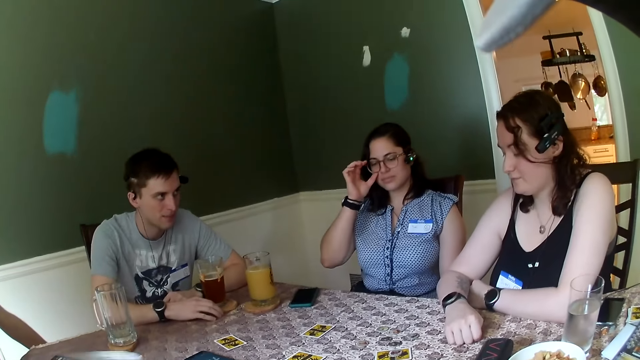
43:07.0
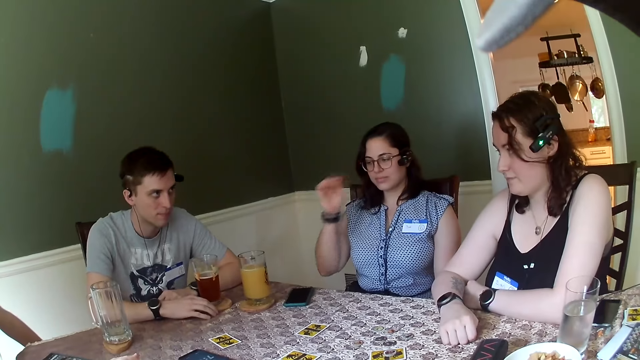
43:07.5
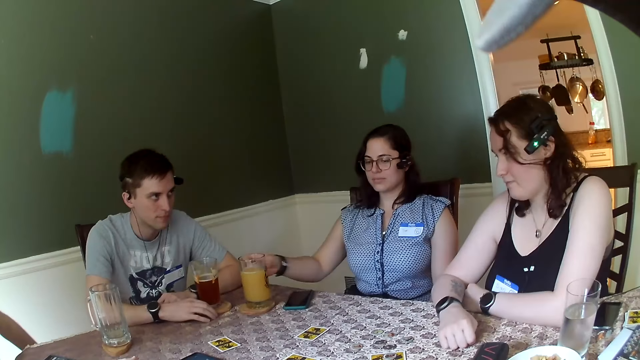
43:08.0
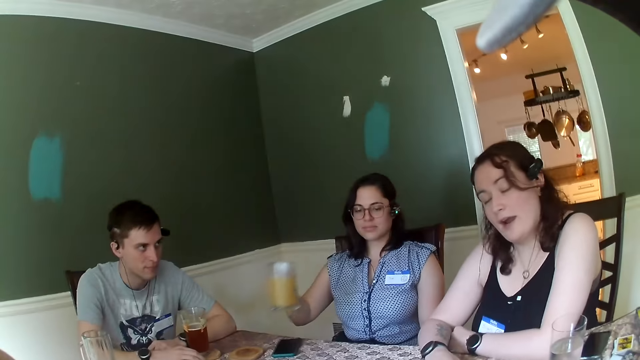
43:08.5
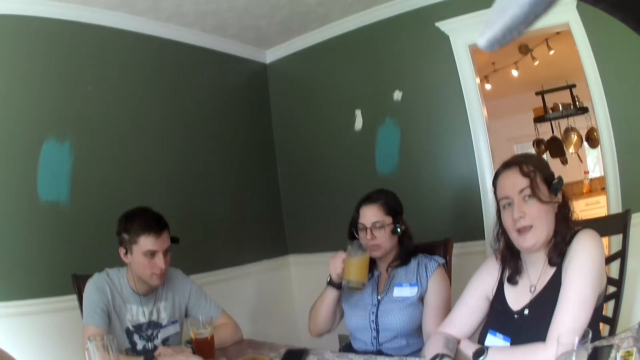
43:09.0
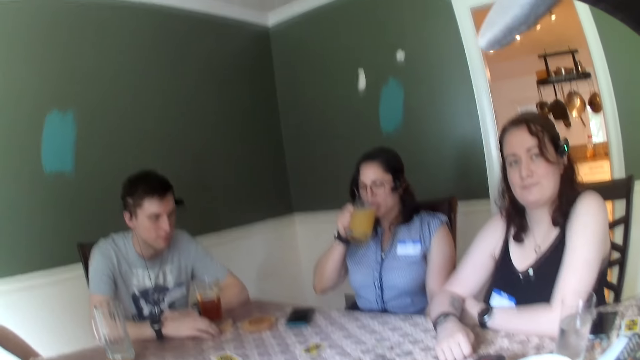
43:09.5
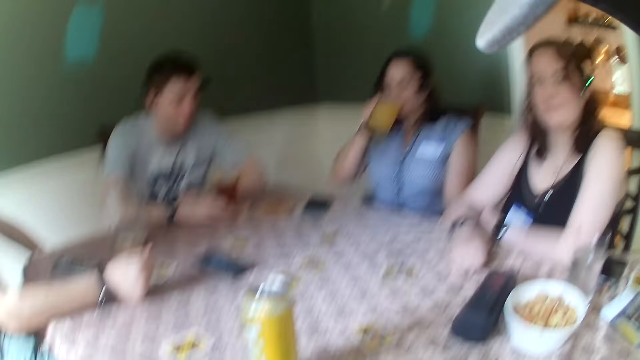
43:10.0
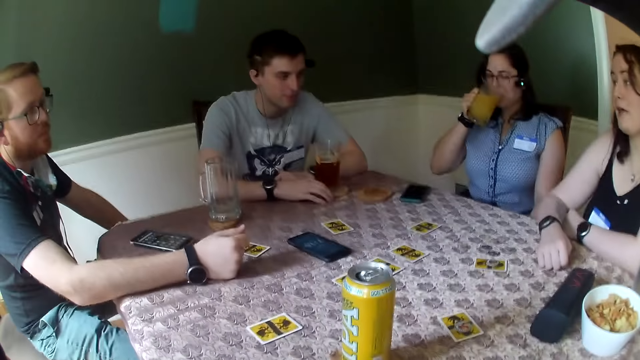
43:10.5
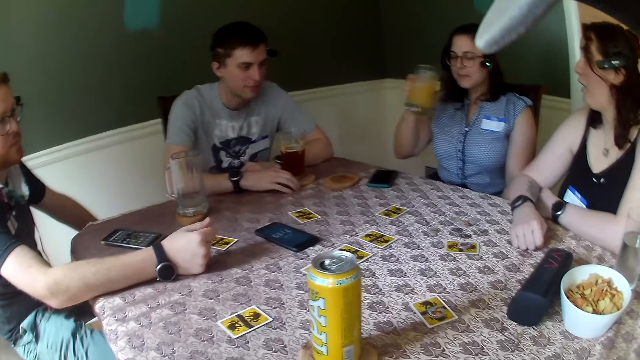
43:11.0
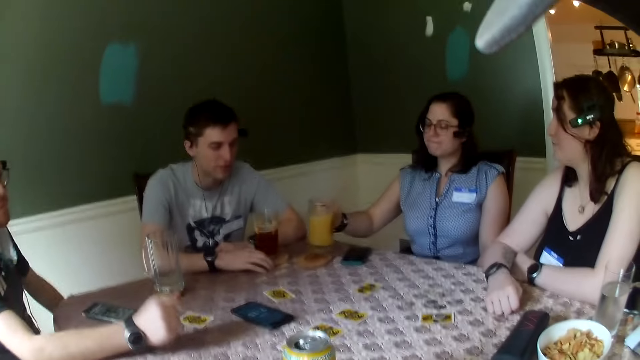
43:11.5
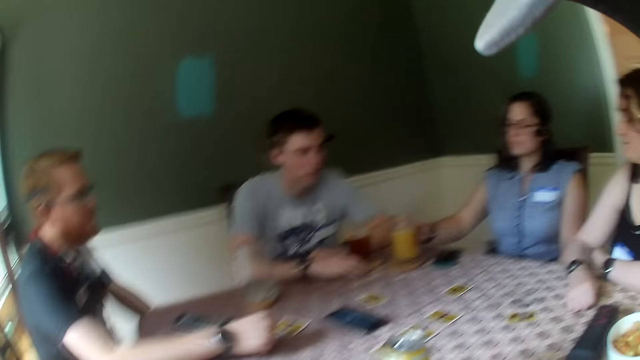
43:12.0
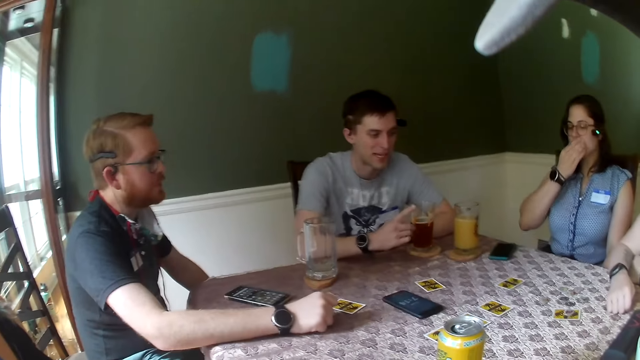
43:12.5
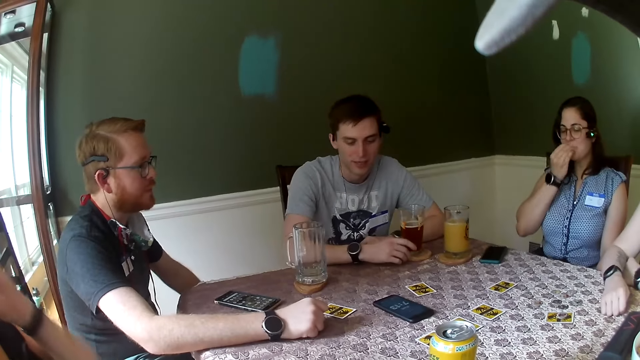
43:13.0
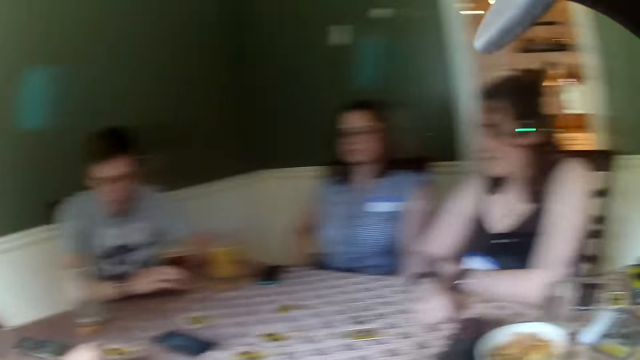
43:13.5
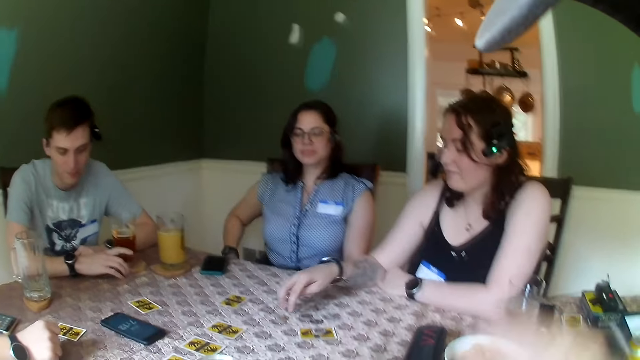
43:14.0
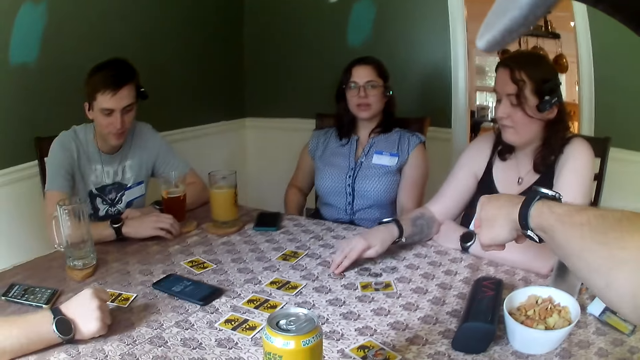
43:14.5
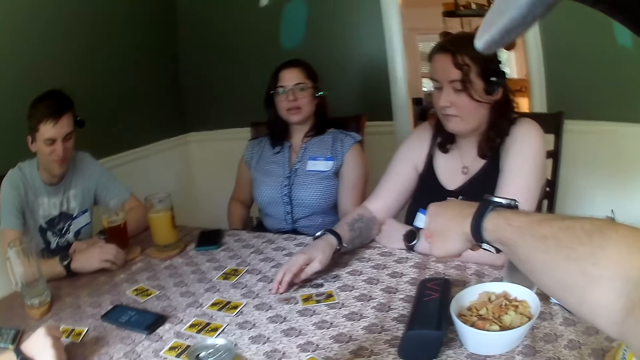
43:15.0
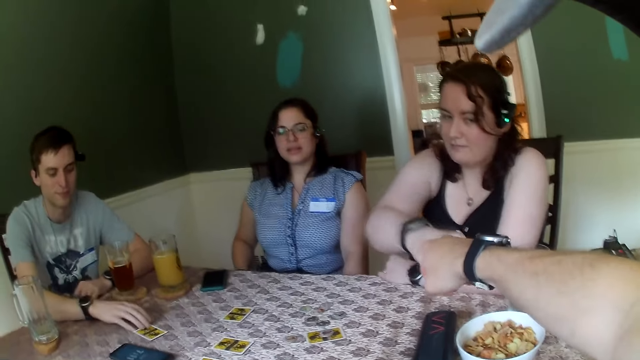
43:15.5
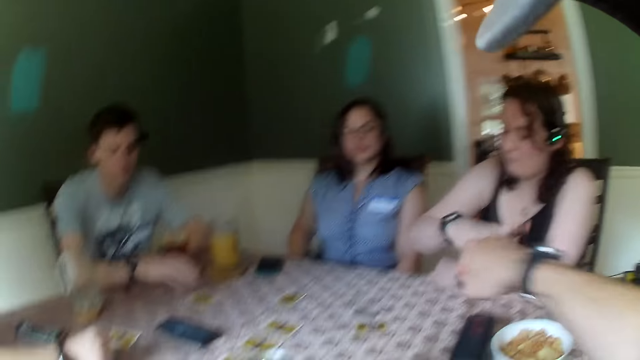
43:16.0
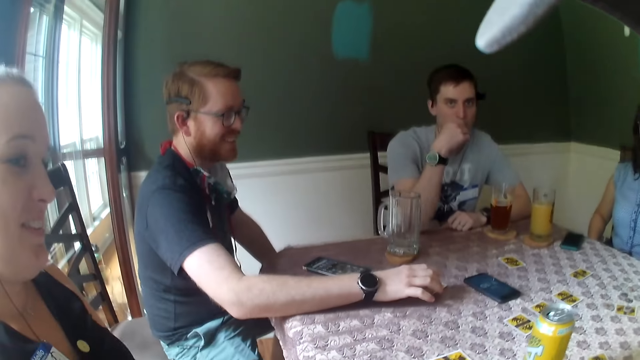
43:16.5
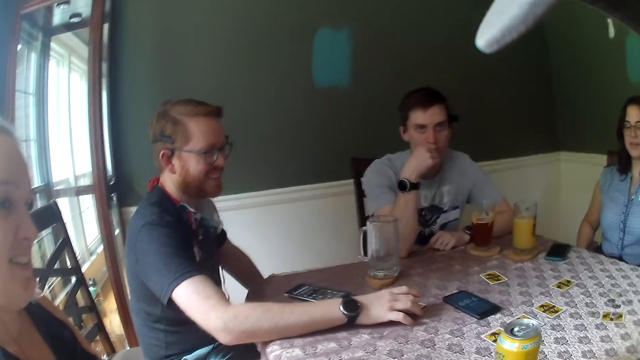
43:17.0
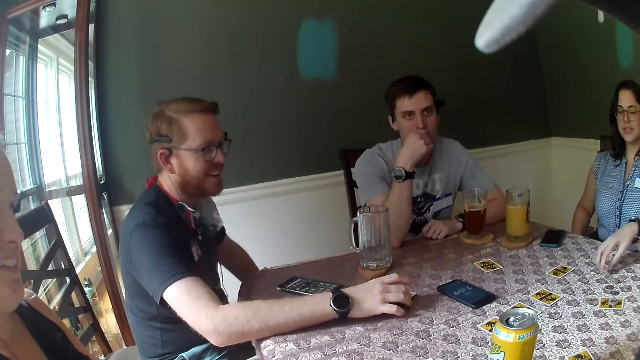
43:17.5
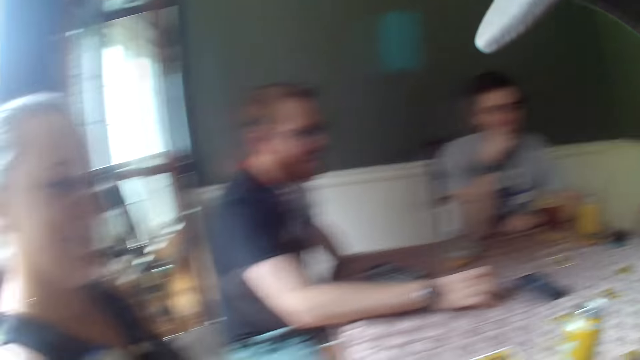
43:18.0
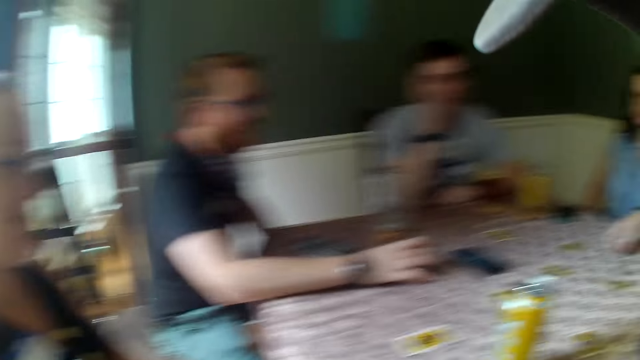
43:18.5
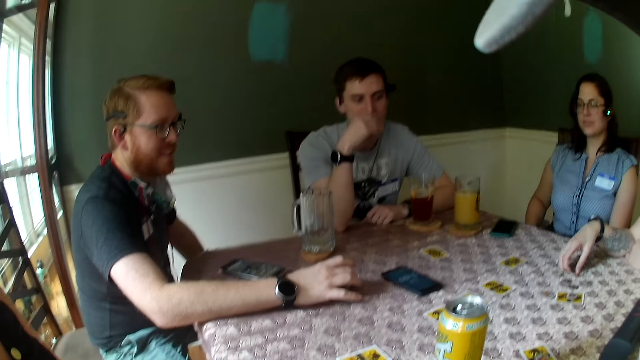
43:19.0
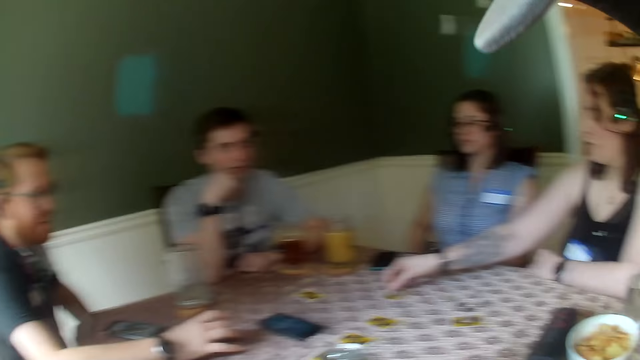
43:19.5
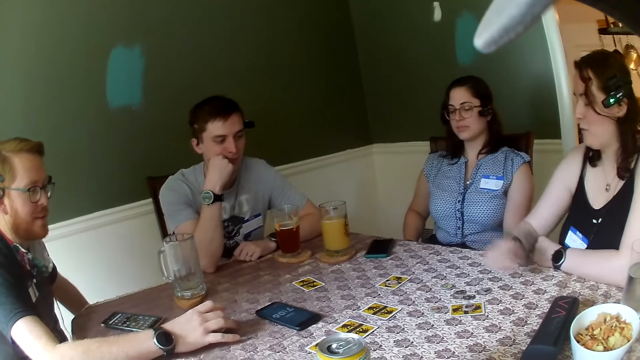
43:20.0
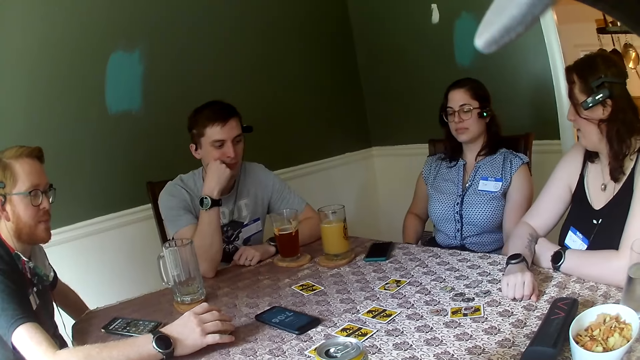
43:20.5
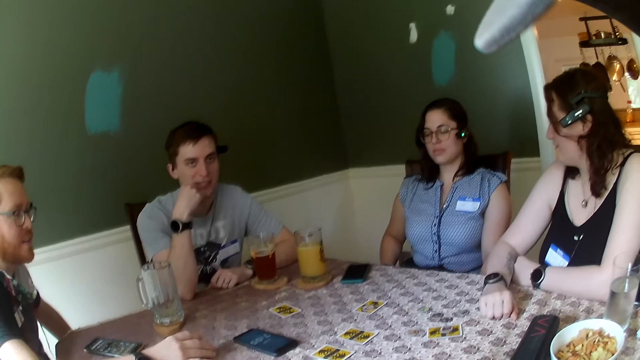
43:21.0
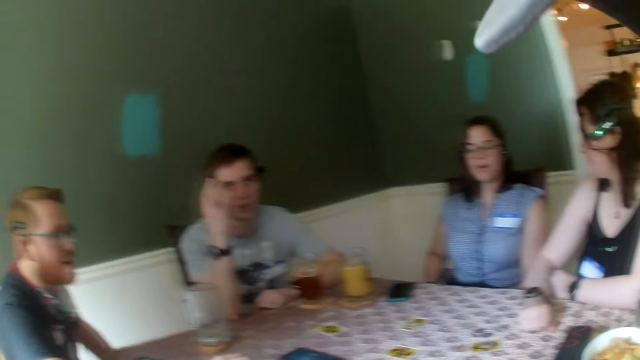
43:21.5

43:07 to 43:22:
The first woman takes the glass of juice on the table with her right hand. The camera wearer converses with the third woman. The first woman drinks some juice from the glass of juice. The third woman converses with the other man. The first woman drops the glass of juice on a coaster on the table. The camera wearer converses with the third woman. They give a fist bump to the third woman. The third woman gives a fist bump to the camera wearer. The third woman converses with the first woman. The other man speaks to the camera wearer and the group of people. The third woman moves a piece of coin on the card top.

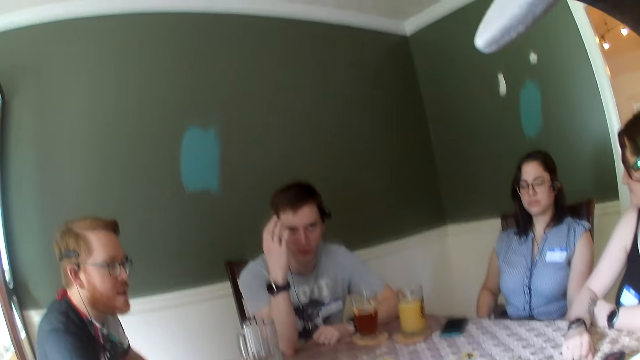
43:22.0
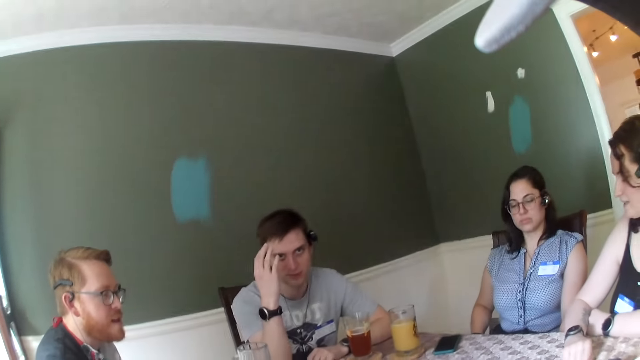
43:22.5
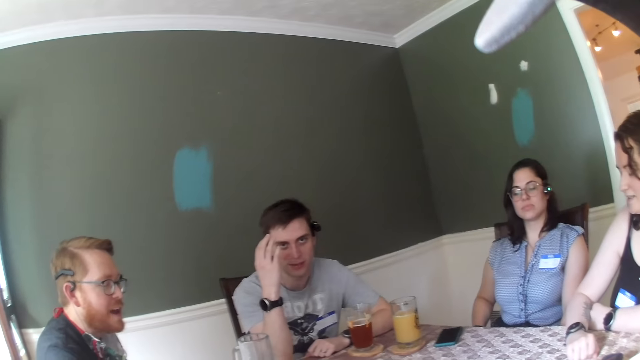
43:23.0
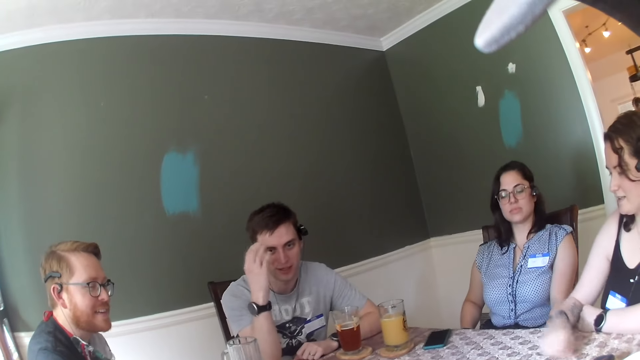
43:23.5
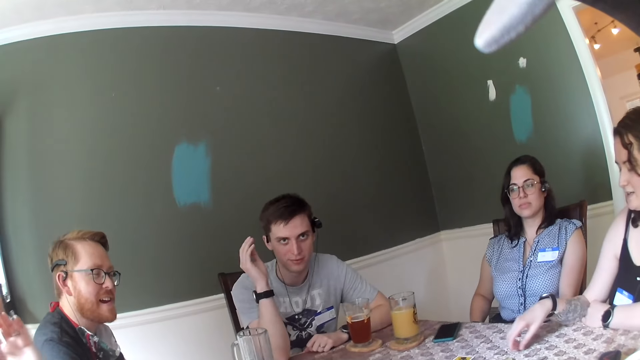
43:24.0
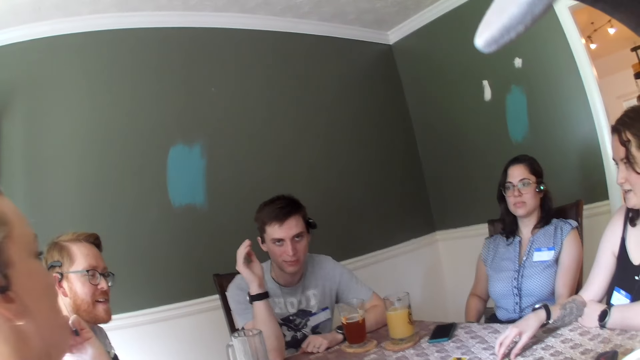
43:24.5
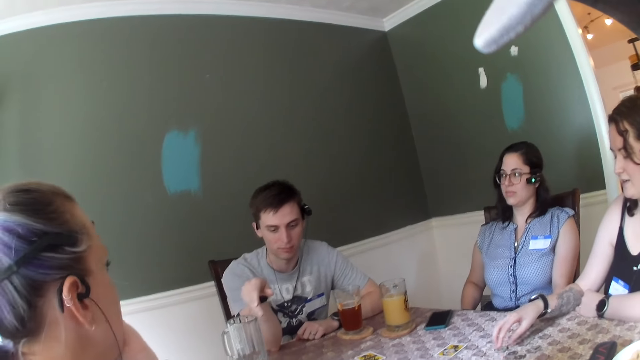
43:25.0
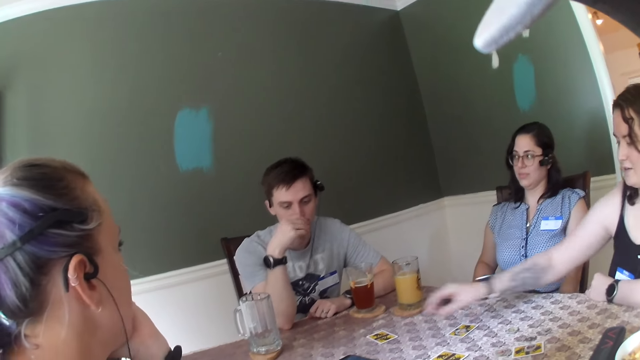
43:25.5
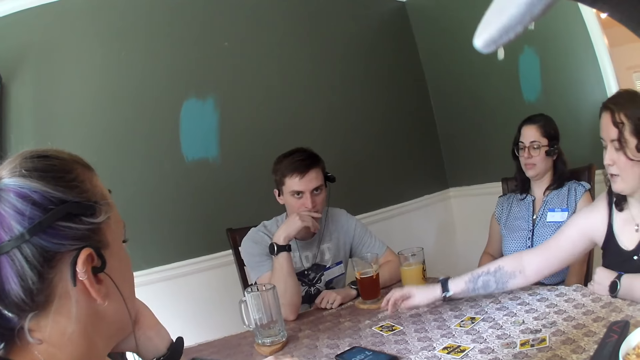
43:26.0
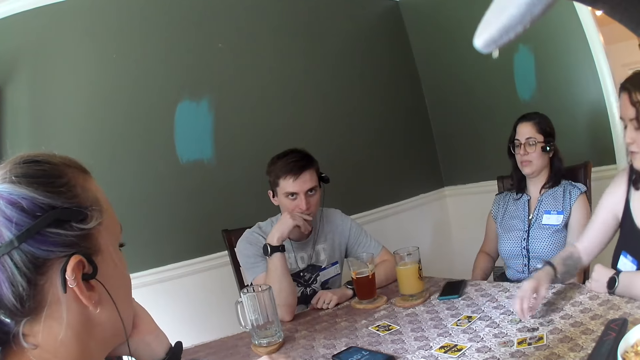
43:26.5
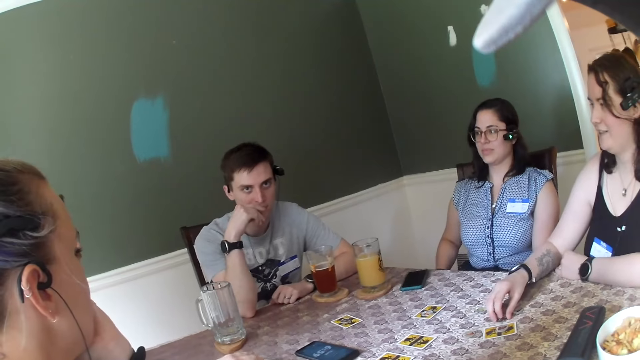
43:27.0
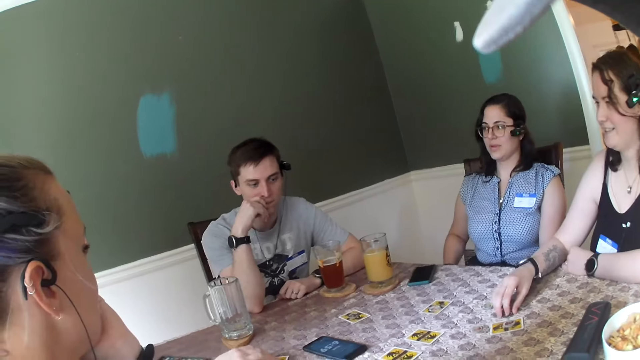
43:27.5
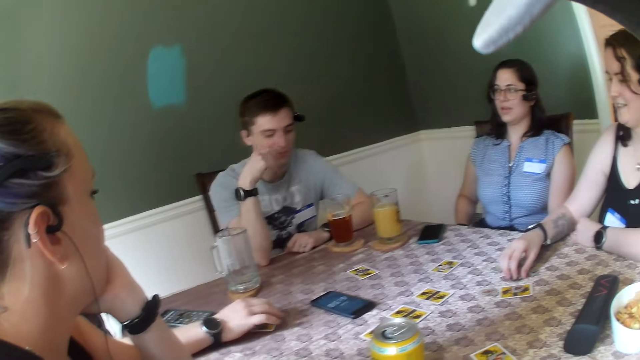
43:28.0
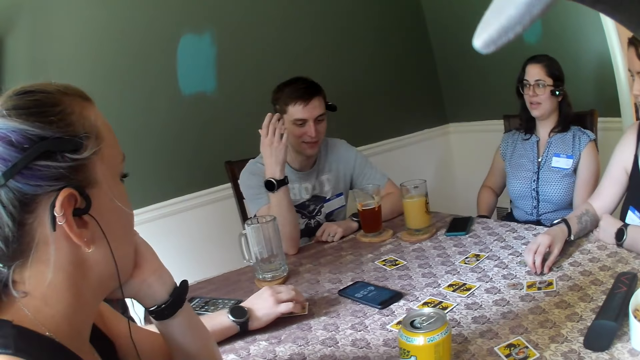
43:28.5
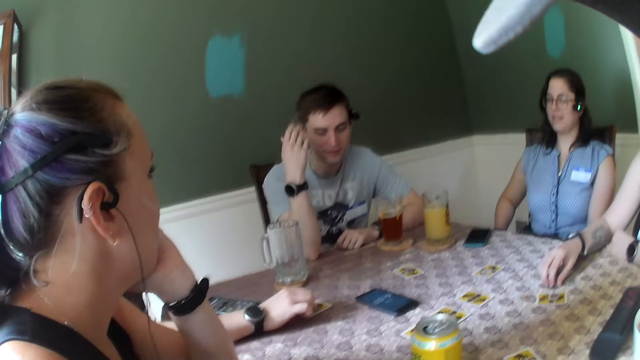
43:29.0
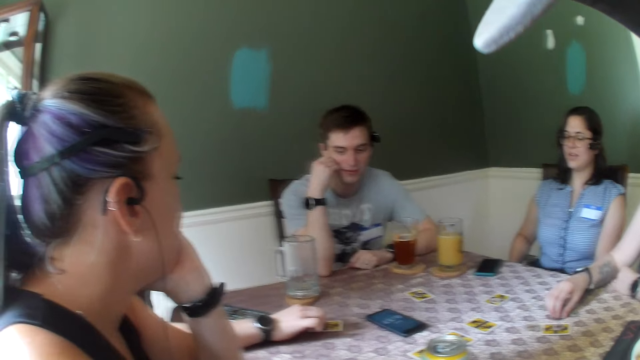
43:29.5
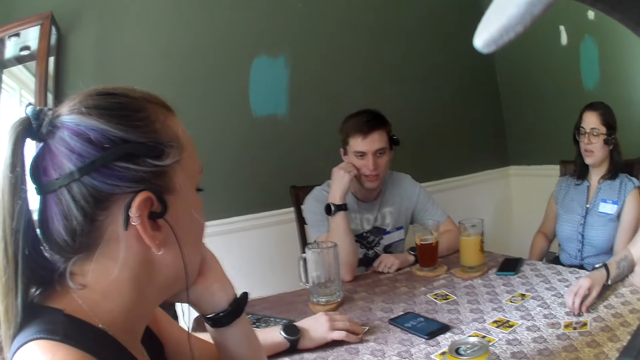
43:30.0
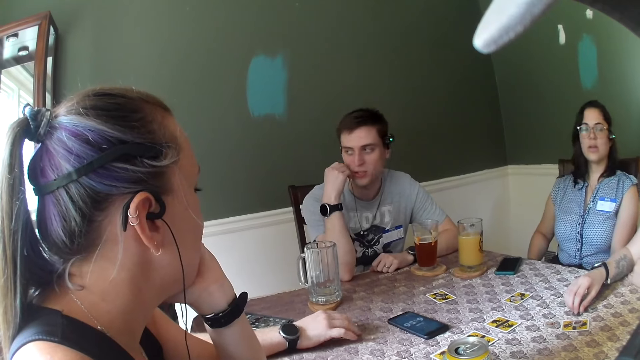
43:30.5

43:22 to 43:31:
The woman picks a chip on a card on the table with her right hand. She puts the chip on the card on the table. A man converses with another man.
